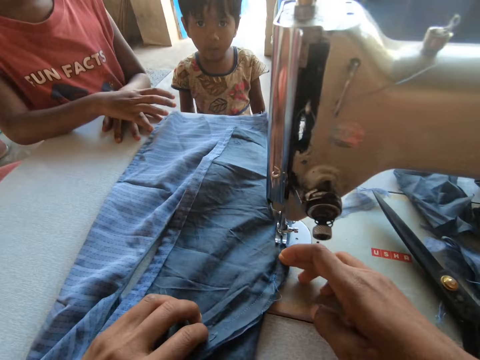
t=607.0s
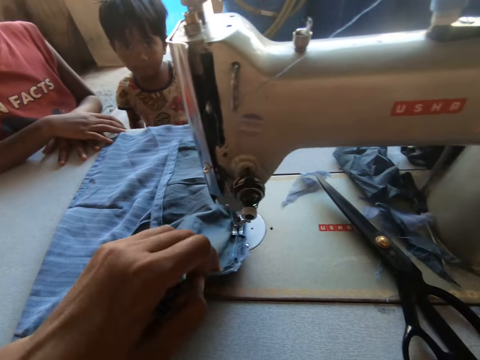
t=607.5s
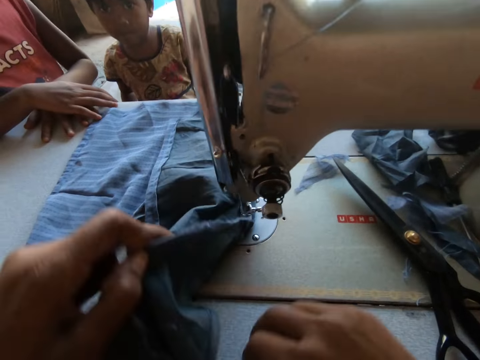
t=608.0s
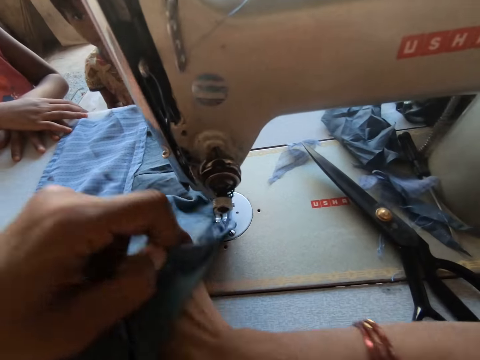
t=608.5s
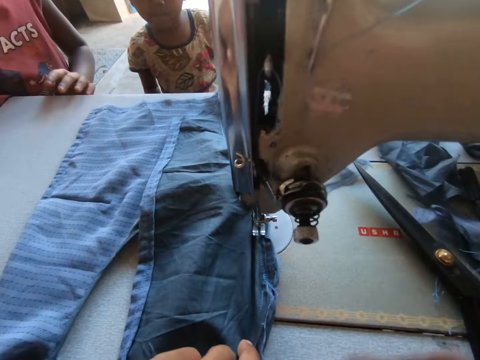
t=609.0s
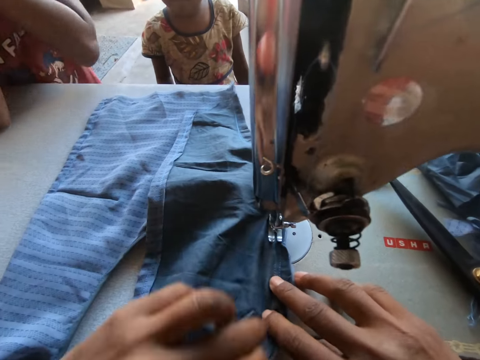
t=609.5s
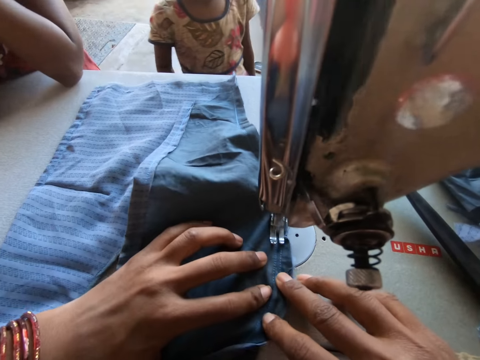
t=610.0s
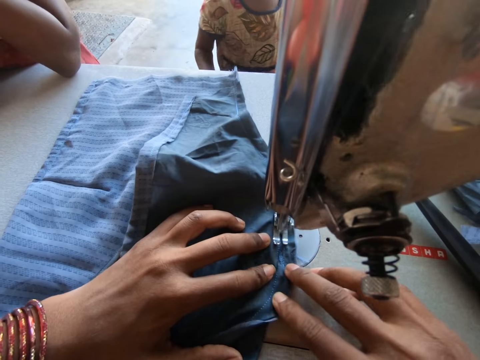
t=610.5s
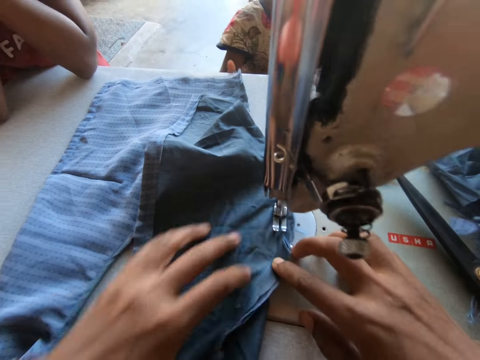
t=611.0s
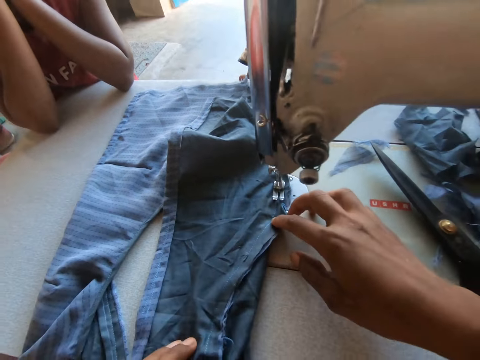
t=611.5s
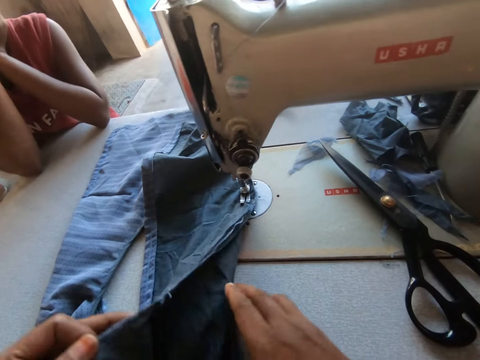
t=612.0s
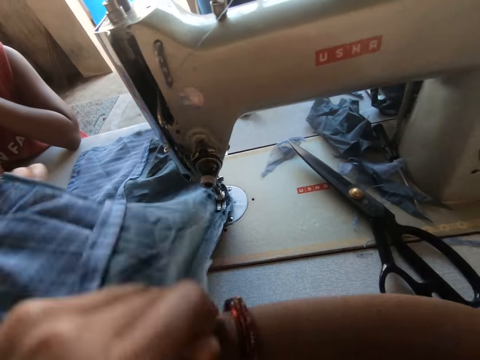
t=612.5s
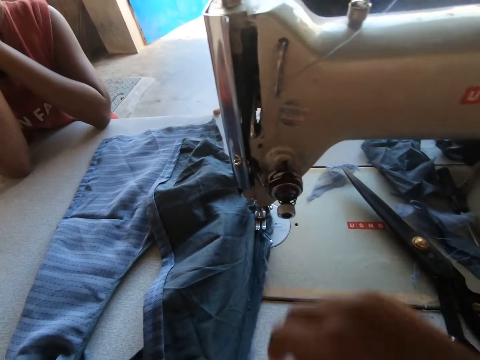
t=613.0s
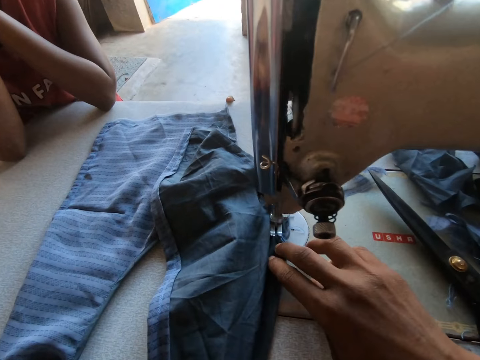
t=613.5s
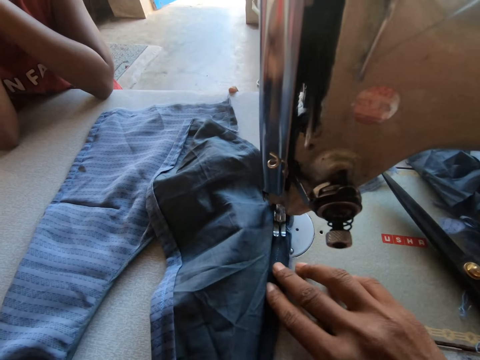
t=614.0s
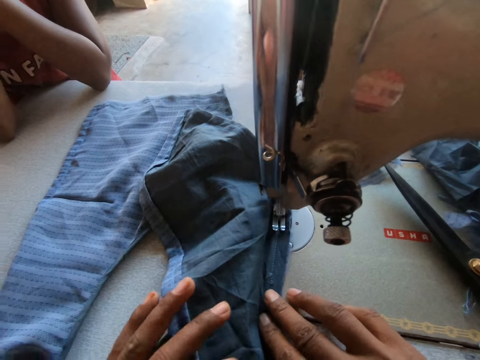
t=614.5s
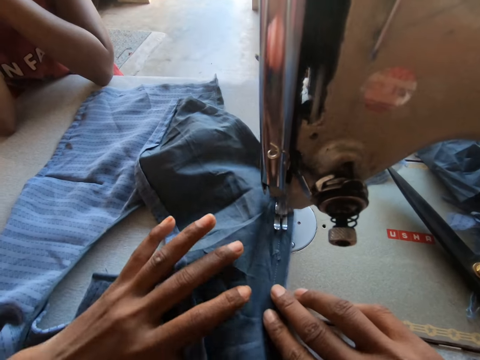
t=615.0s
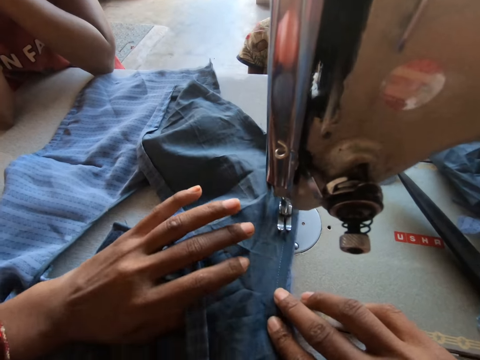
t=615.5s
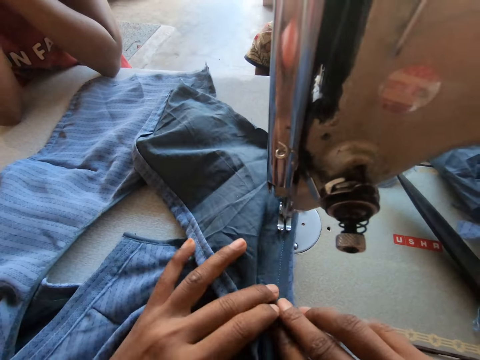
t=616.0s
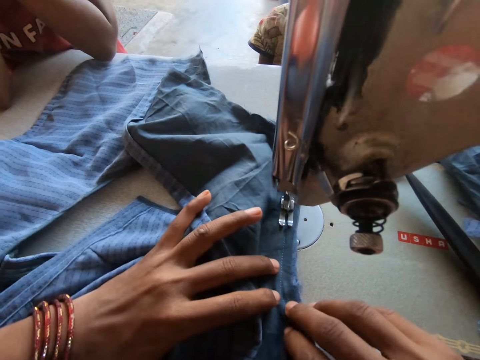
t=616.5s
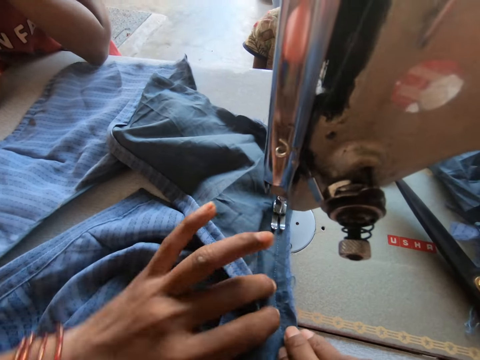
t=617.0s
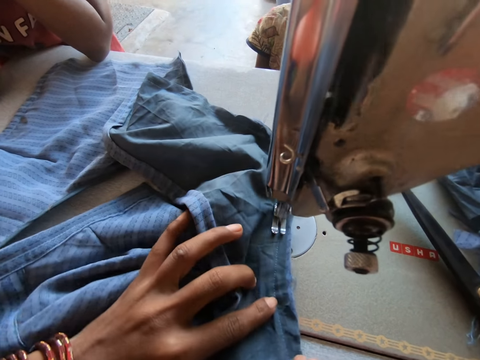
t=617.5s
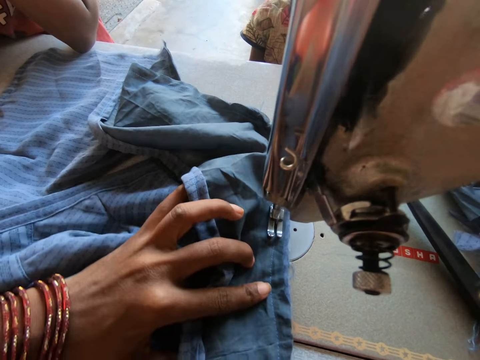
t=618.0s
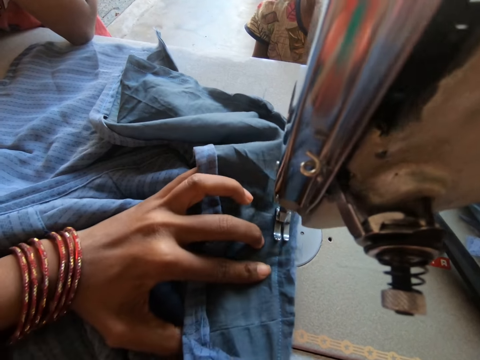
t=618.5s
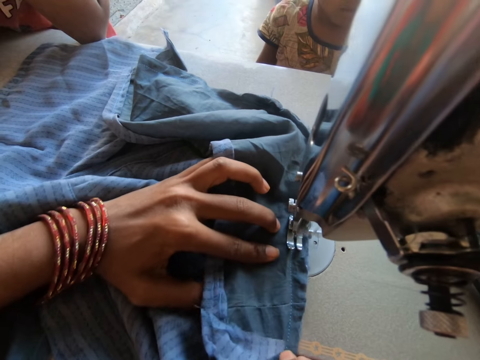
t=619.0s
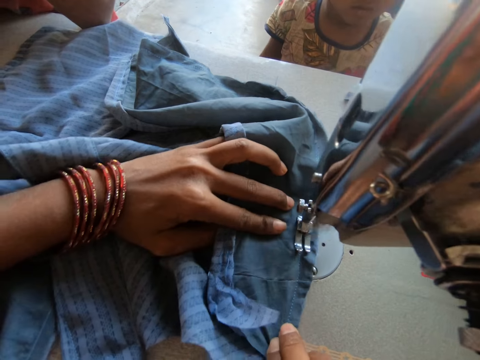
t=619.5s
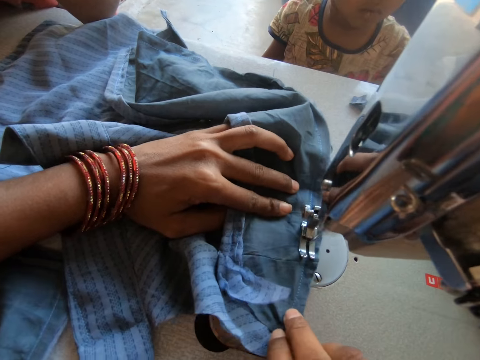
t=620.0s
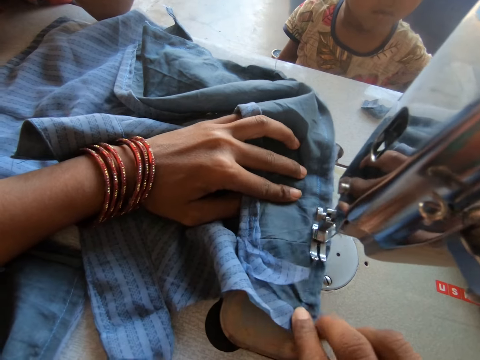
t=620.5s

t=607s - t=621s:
The camera wearer adjusts the fabric on the sewing machine table with both hands. The girl places both elbows on the sewing machine. The camera wearer sews the fabric with the sewing machine. Another girl places her right hand on the sewing machine. The camera wearer adjusts the fabric on the sewing machine table with both hands. They sew the fabric with the sewing machine.

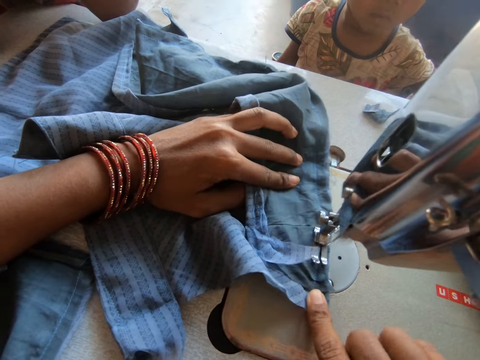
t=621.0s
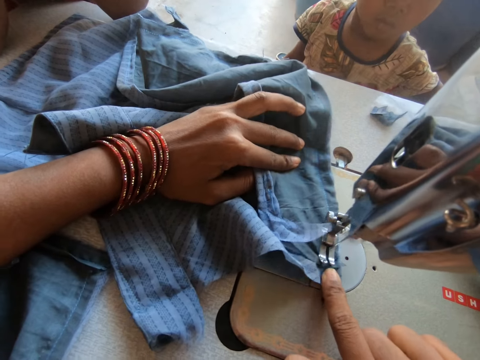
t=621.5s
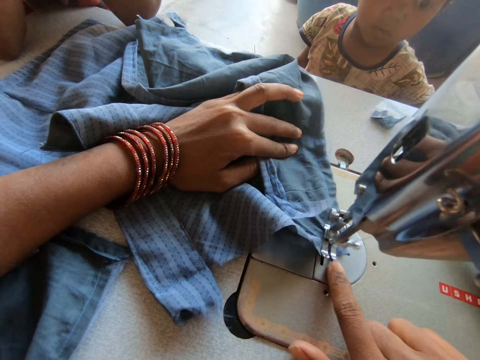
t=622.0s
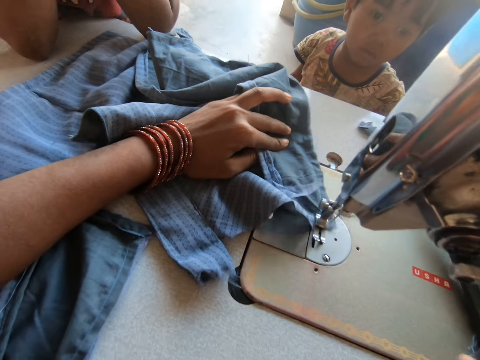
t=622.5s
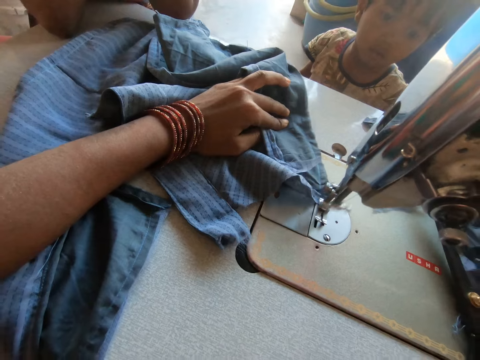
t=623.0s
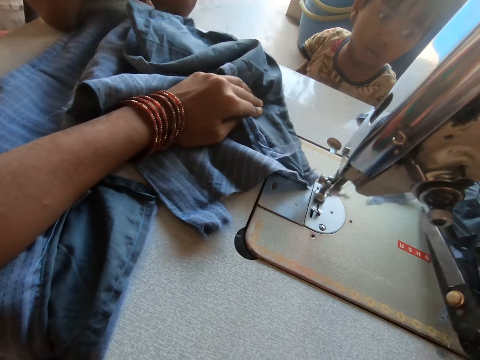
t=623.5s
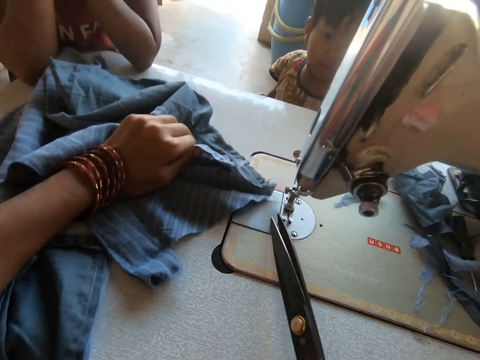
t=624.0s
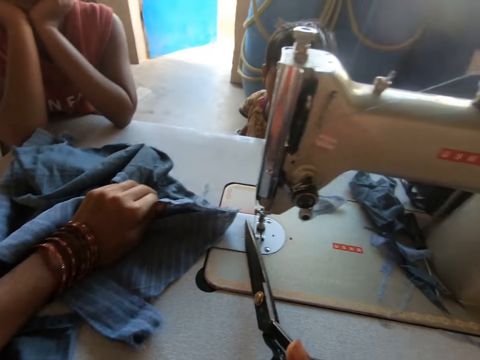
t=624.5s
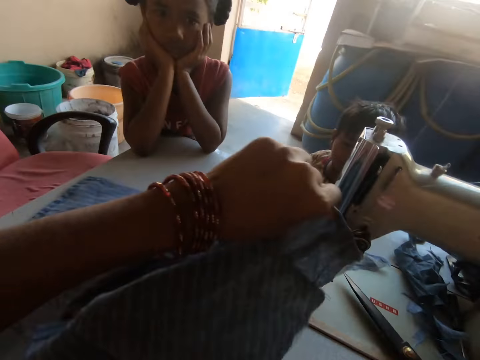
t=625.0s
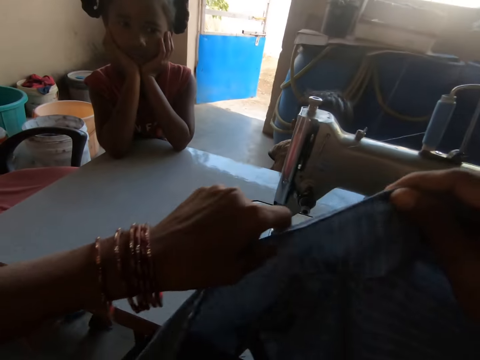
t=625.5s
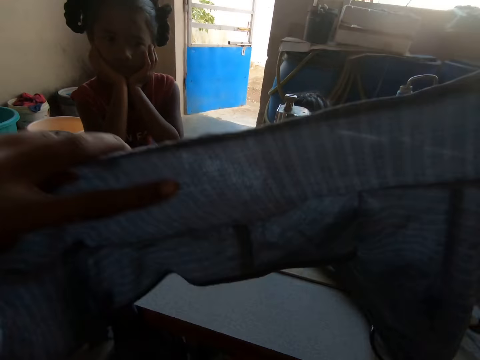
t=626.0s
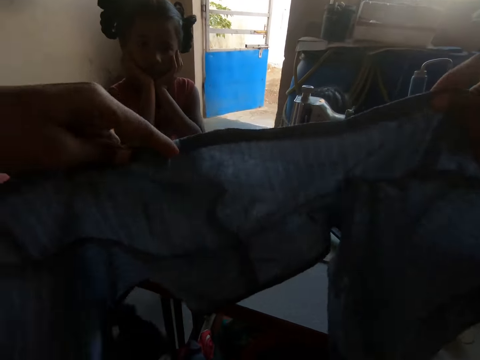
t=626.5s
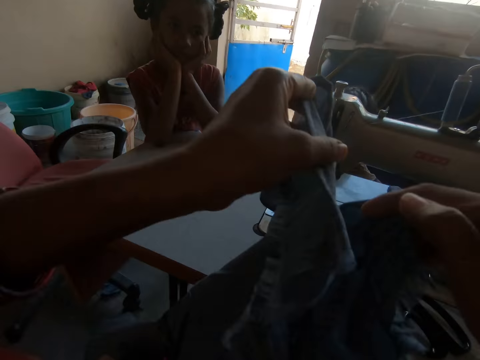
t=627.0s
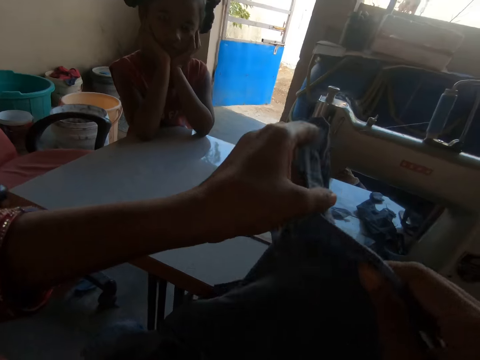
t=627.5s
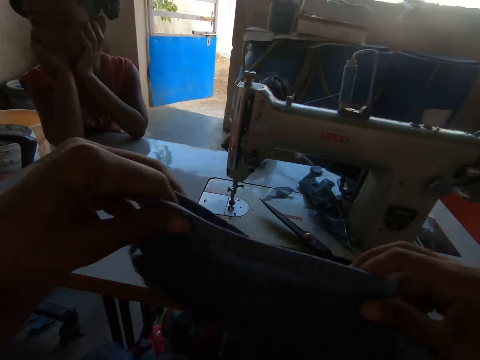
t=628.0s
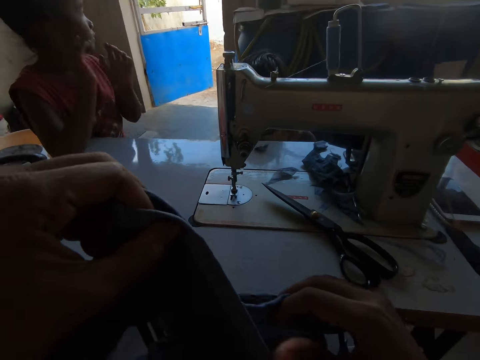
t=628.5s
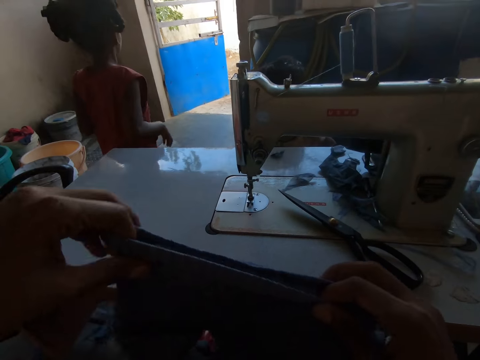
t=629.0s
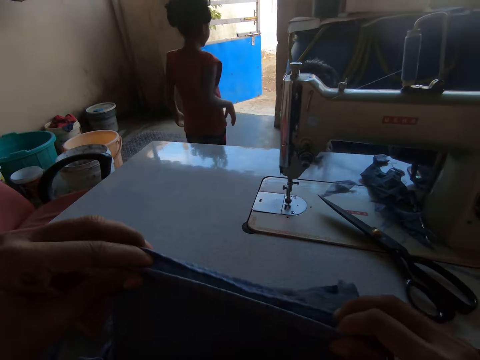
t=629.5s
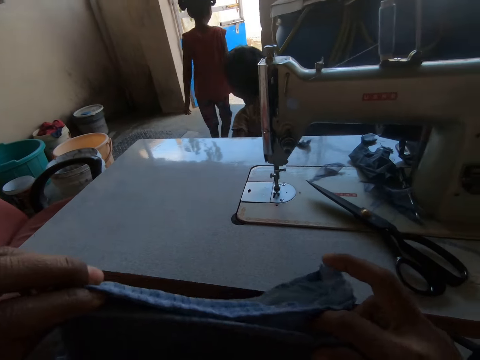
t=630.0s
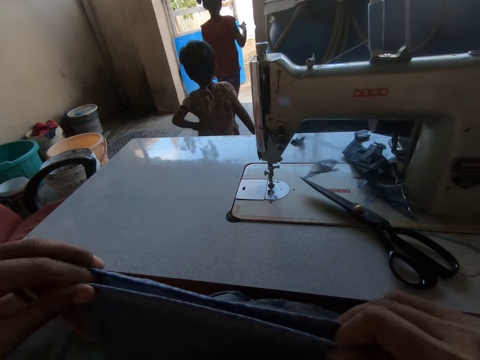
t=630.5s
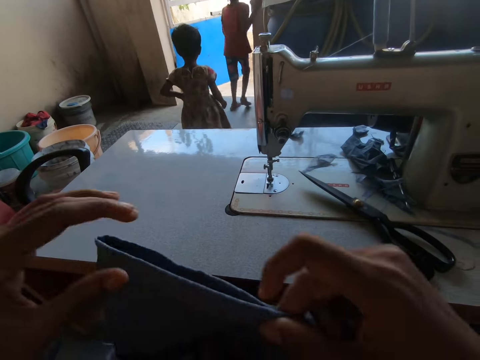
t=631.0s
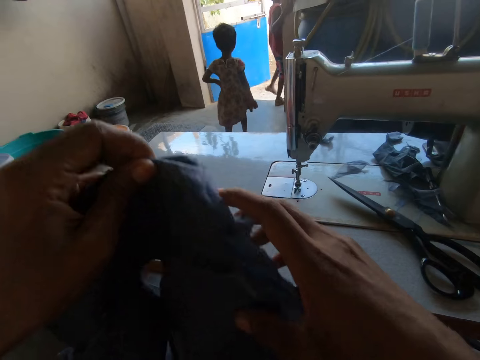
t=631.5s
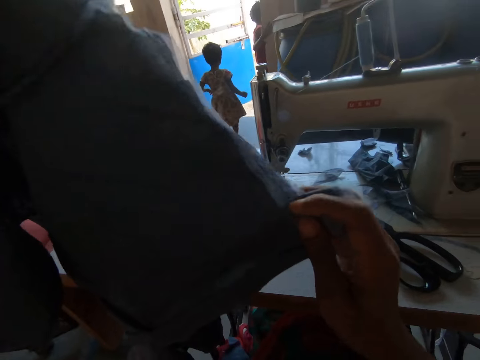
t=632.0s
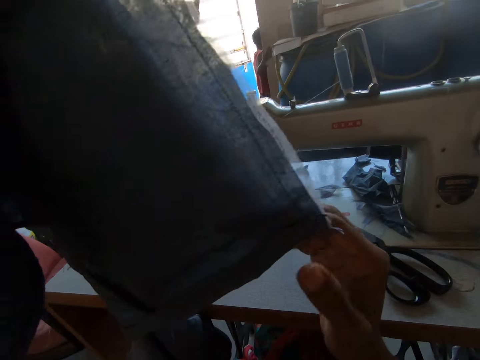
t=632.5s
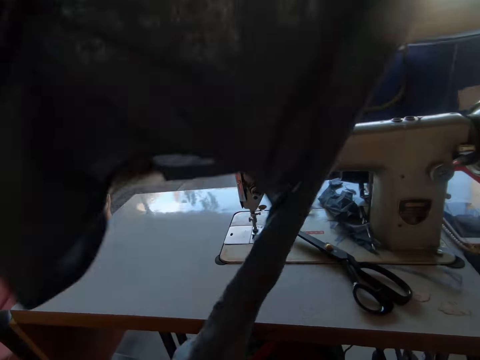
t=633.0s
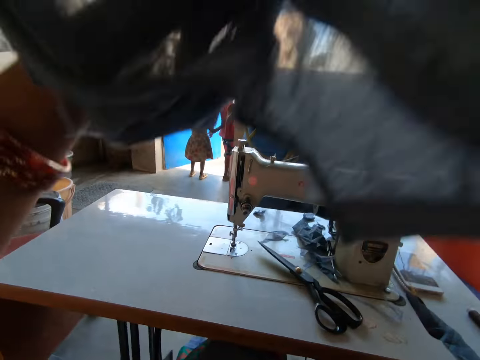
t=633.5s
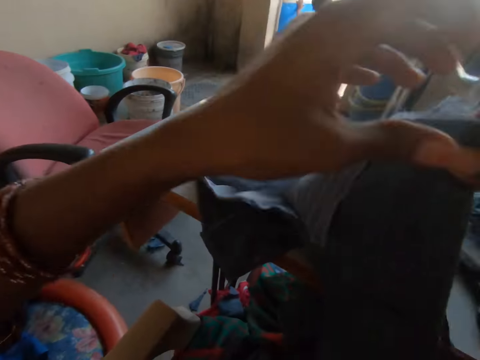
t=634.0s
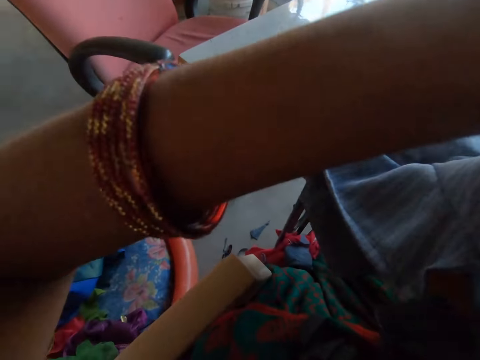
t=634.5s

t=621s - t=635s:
The camera wearer picks the scissors from the sewing machine table with her right hand. She cuts the thread with the scissors in her right hand. She lifts the fabric from the sewing machine table with her left hand. She places the scissors on the sewing machine table with her right hand. She holds the fabric with both hands. She folds the fabric with both hands. A girl walks out of the workshop. Another girl walks out of the workshop. The first girl places her right hand on the workshop wall.
